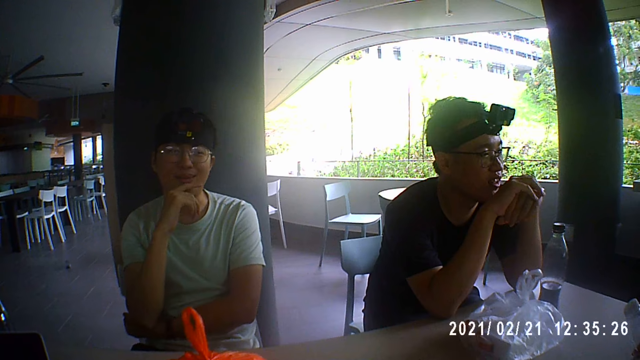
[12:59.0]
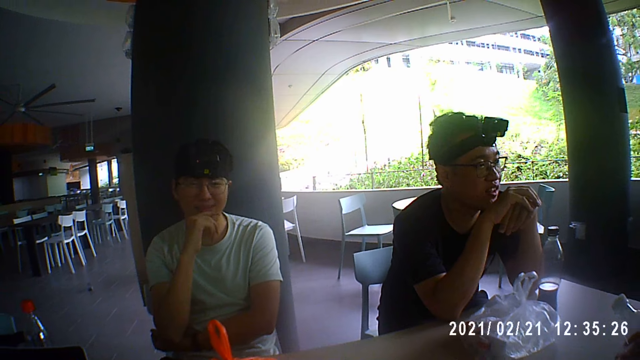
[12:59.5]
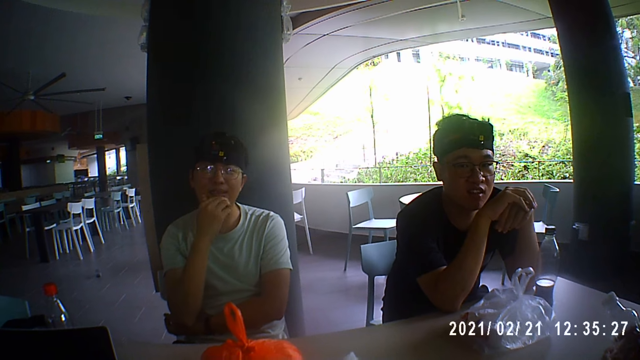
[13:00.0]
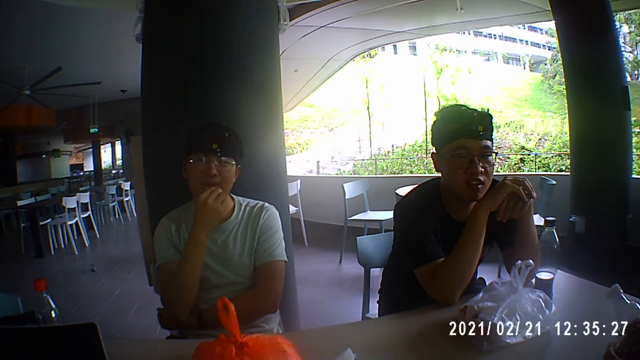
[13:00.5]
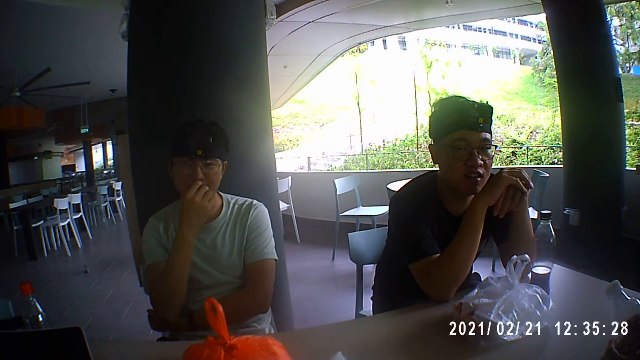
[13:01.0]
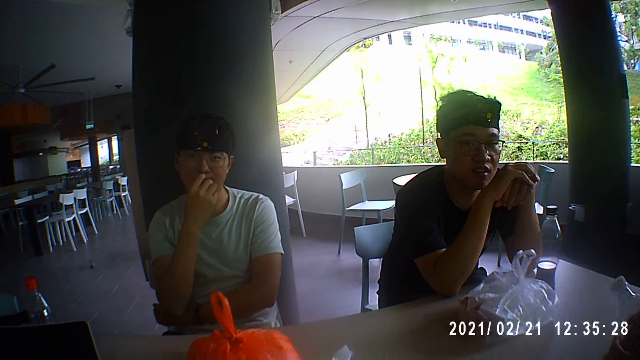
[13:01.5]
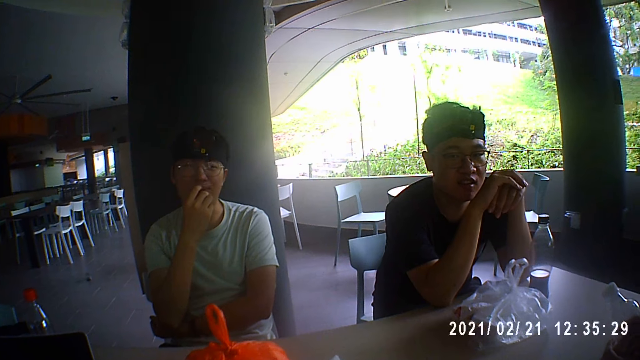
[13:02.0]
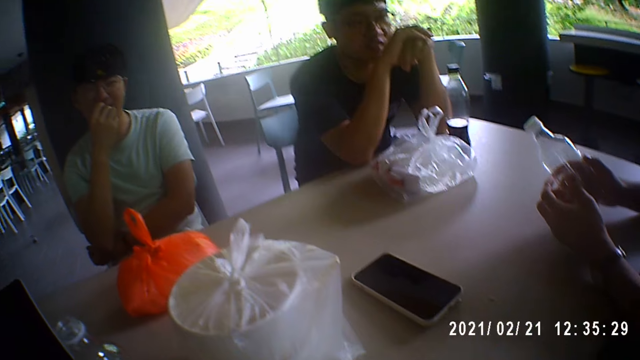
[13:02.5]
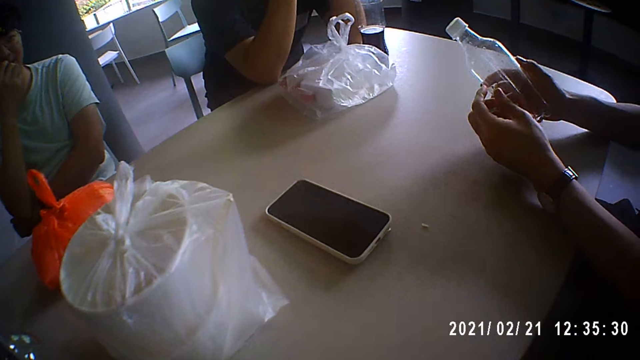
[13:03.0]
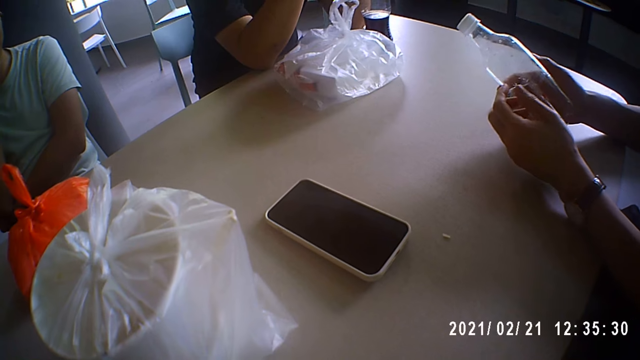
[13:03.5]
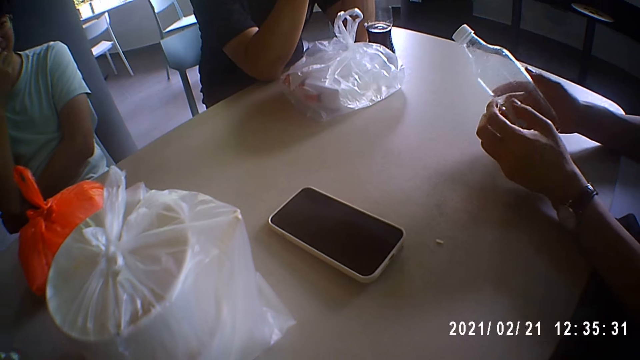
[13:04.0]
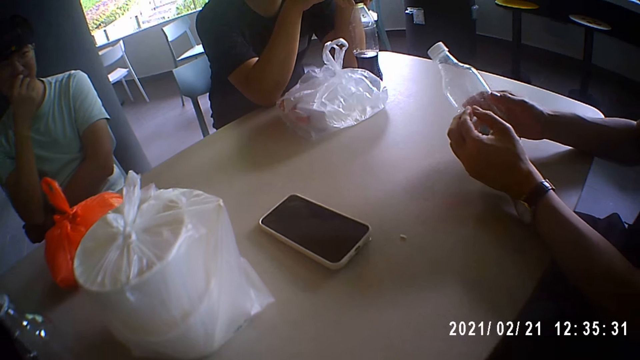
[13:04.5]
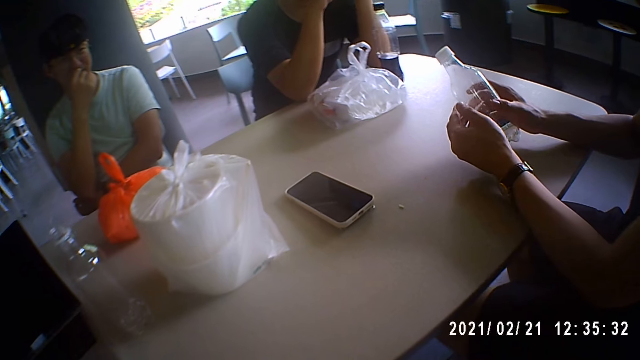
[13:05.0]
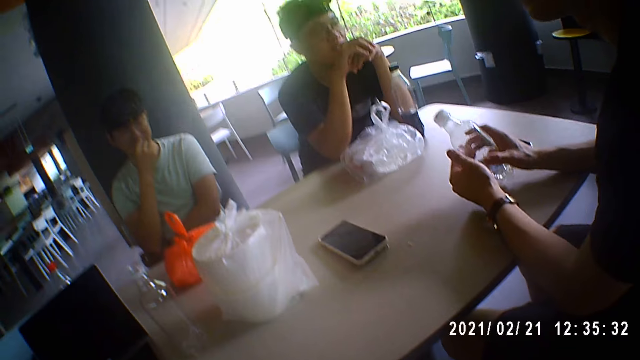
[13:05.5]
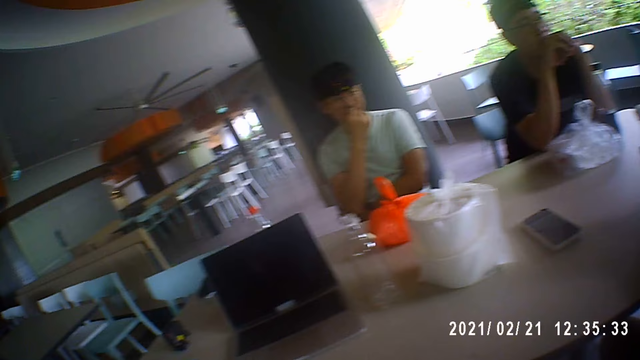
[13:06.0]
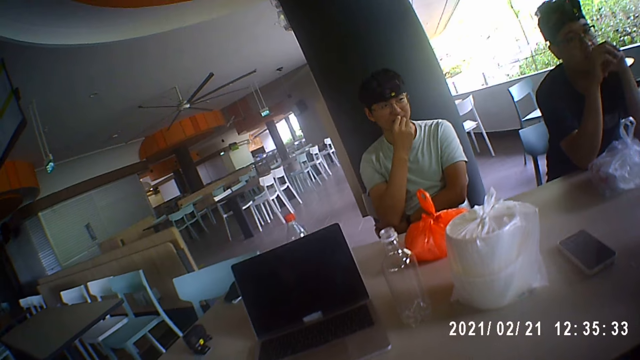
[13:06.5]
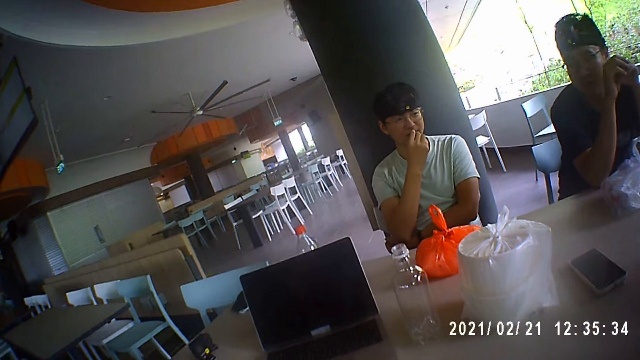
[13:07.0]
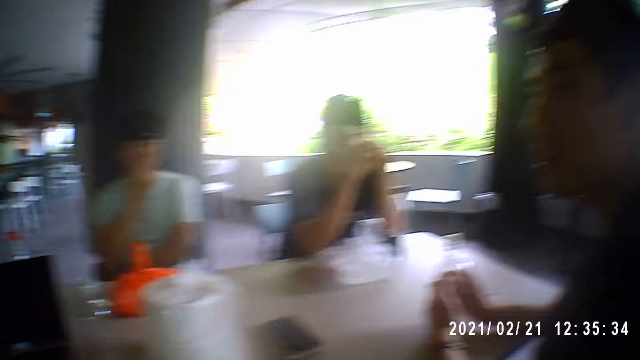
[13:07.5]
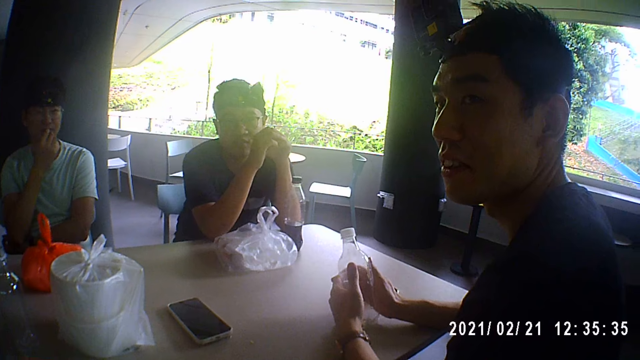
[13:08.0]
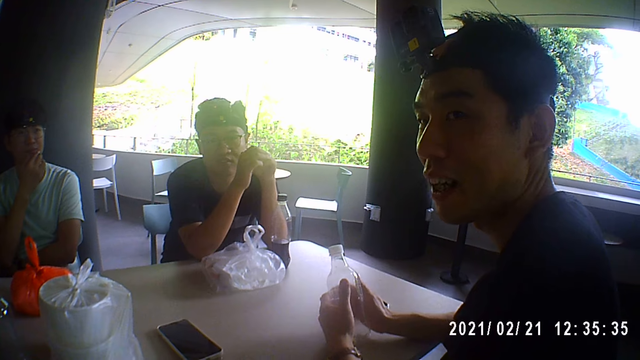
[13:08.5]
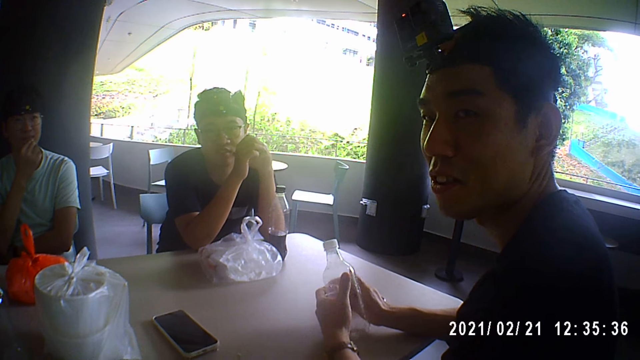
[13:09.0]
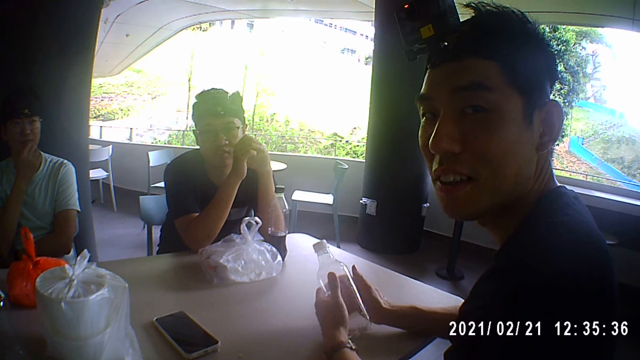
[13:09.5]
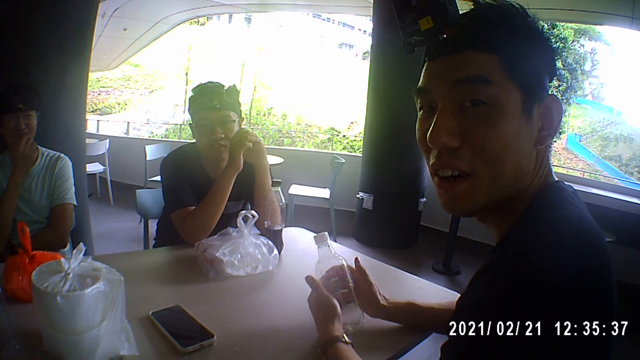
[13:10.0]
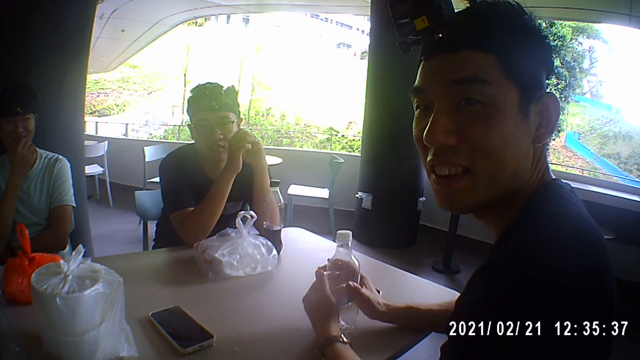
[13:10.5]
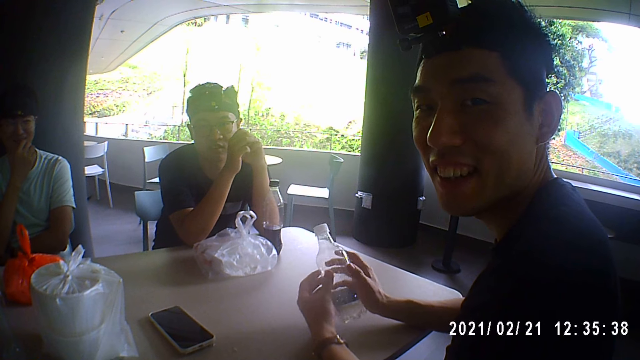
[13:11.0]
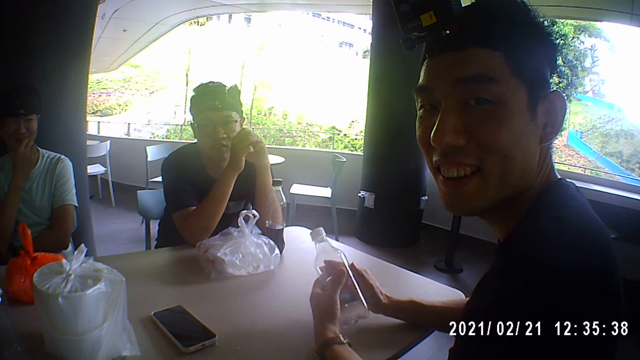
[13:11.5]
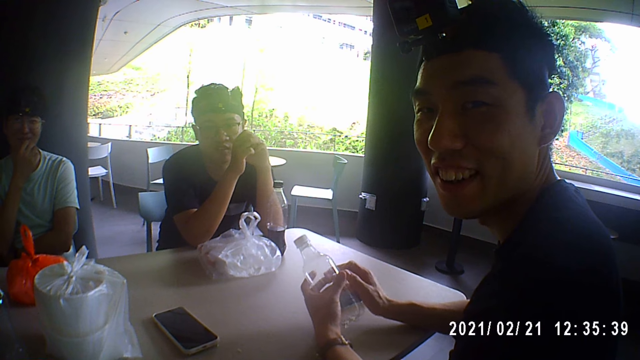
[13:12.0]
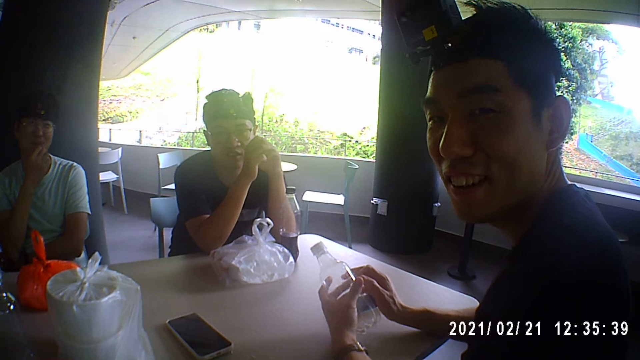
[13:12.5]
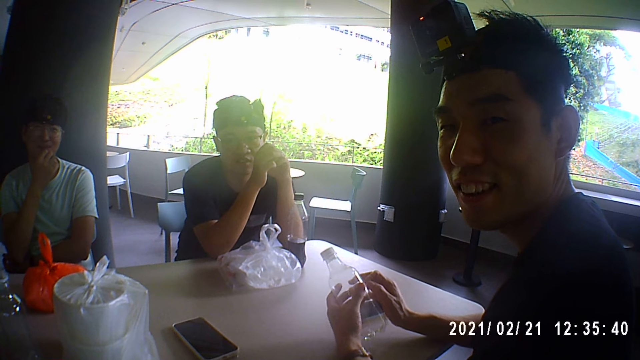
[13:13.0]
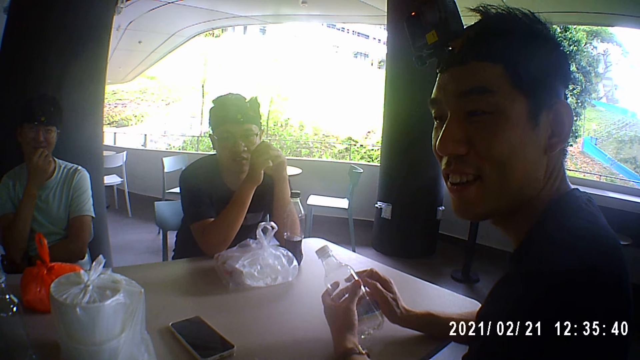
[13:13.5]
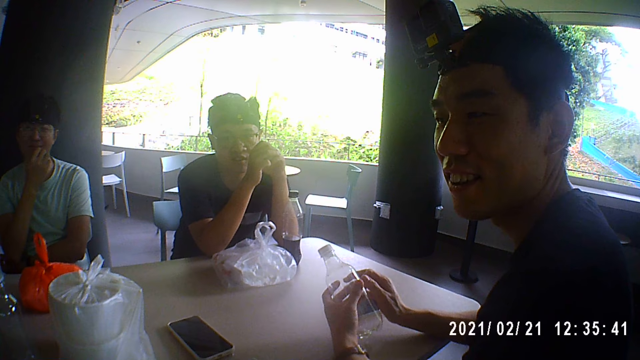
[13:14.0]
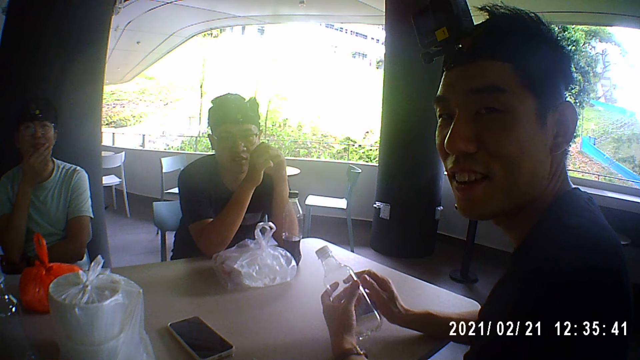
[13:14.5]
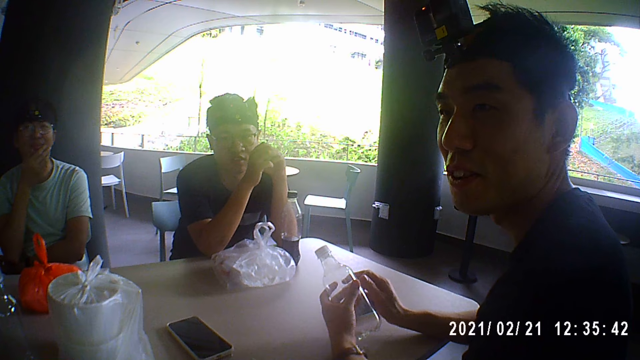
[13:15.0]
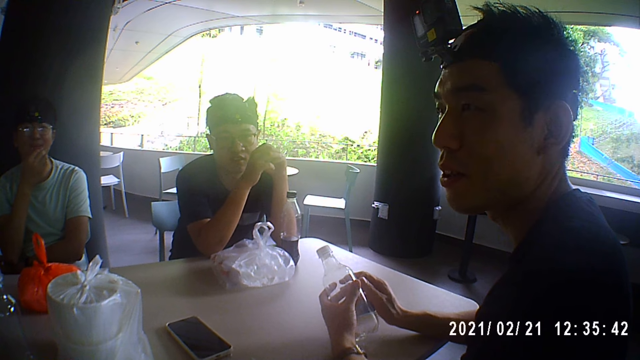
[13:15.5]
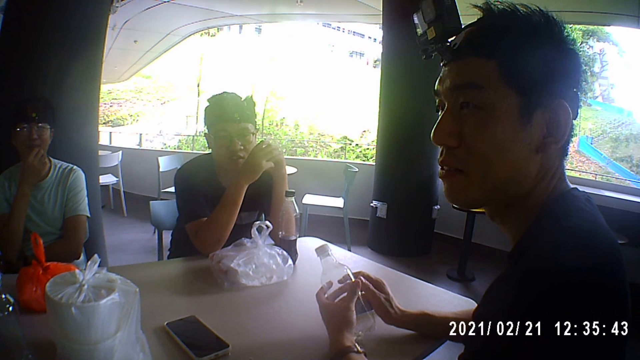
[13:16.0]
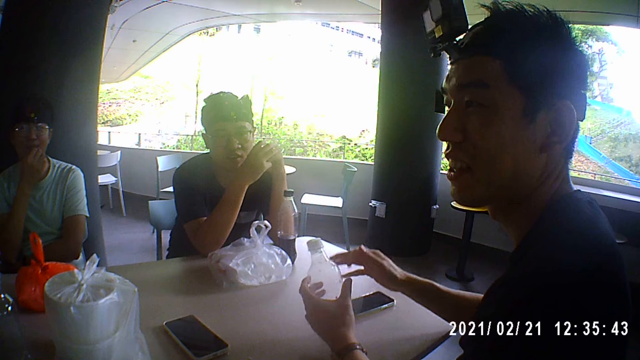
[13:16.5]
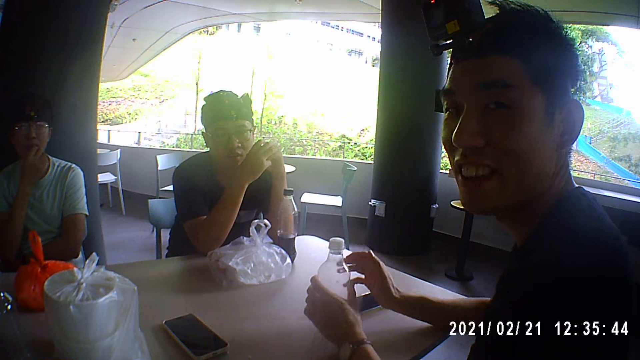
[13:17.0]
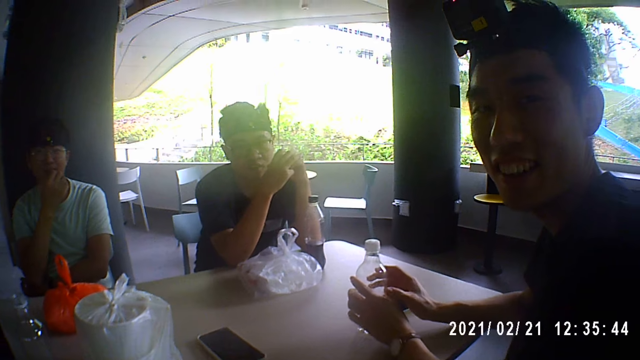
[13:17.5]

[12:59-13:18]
The camera wearer looks around. A man interacts with the camera wearer. The camera wearer dialogues to the man. The man drops the bottle on the table with his left hand and holds the bottle with both hands.

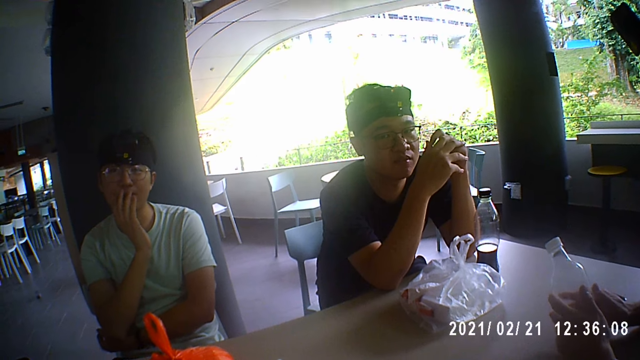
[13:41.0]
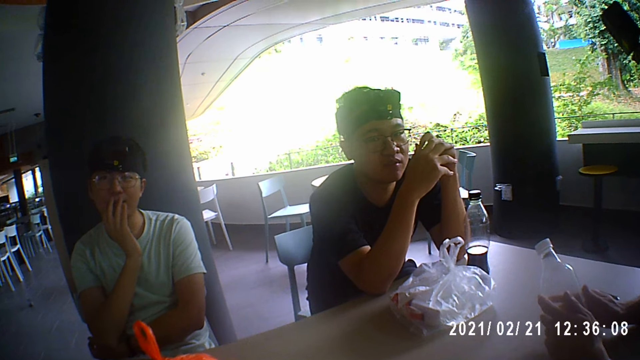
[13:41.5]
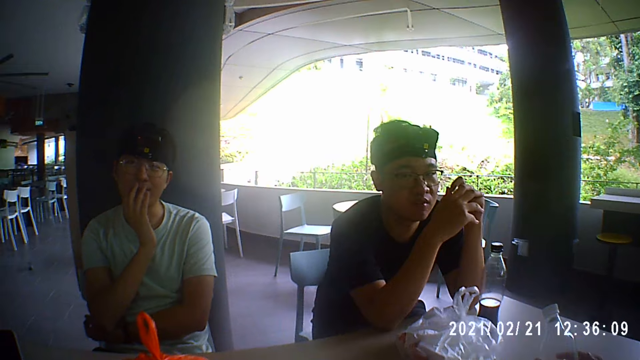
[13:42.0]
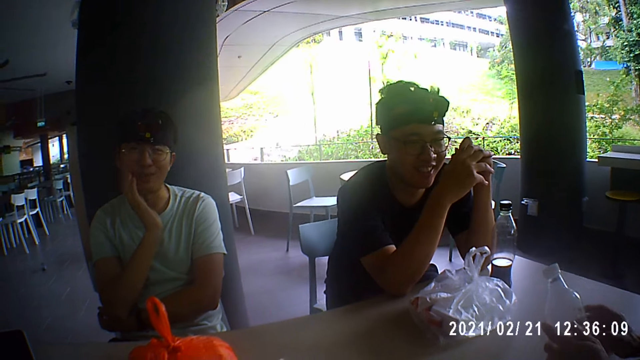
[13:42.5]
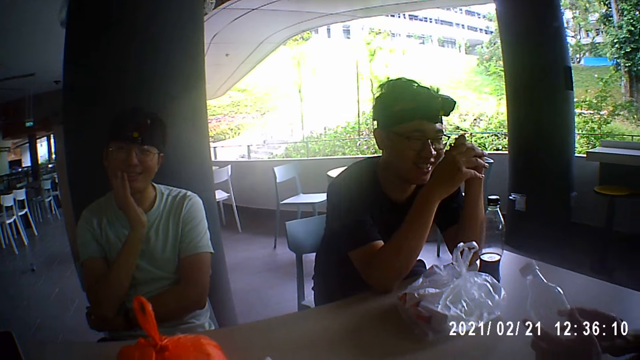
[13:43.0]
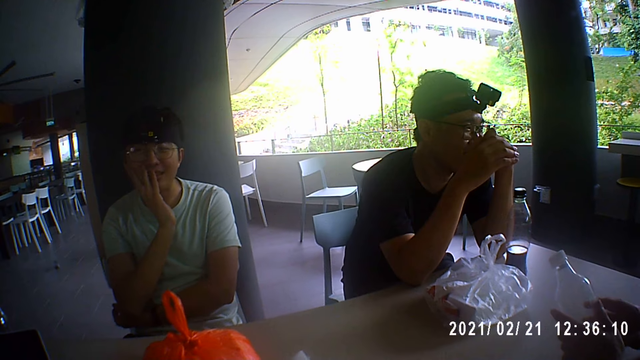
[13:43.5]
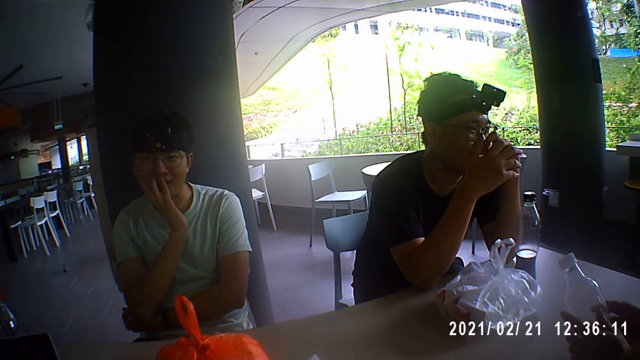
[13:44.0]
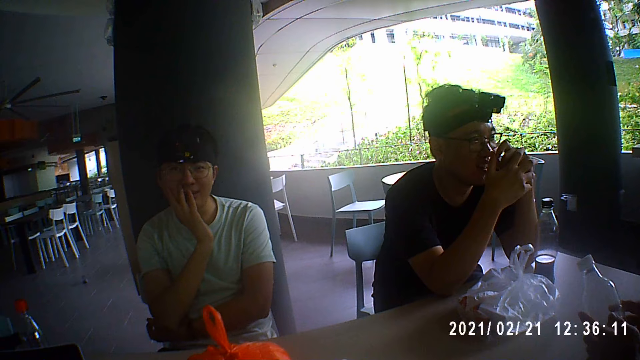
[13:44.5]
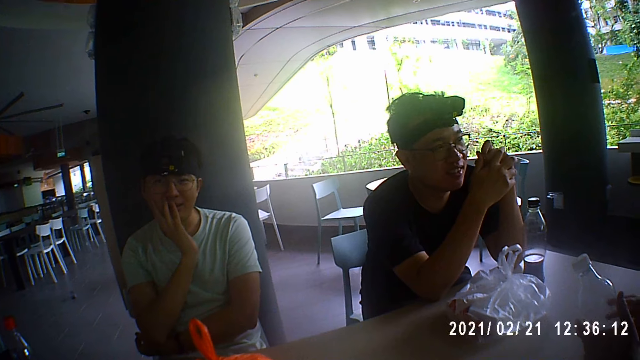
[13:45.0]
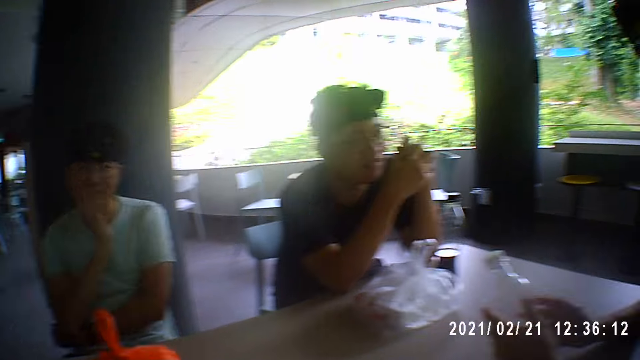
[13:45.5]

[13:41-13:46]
A man interacts with the camera wearer. Another man converses with the camera wearer.
